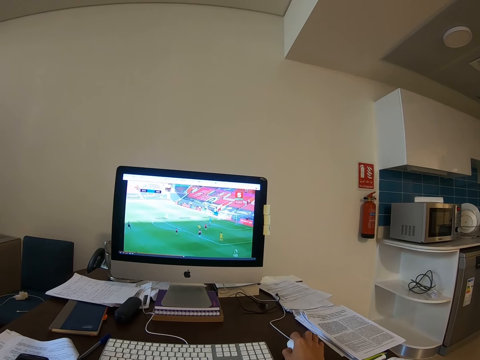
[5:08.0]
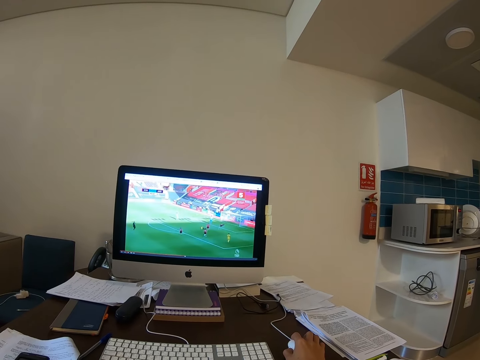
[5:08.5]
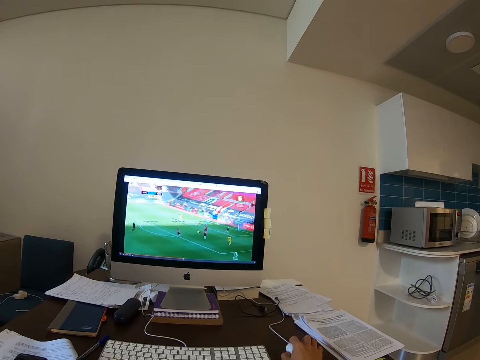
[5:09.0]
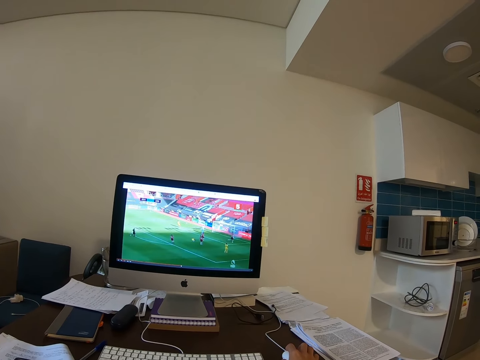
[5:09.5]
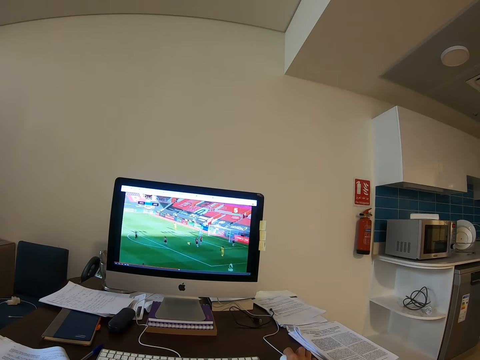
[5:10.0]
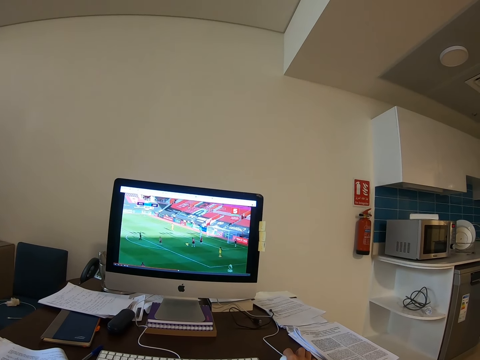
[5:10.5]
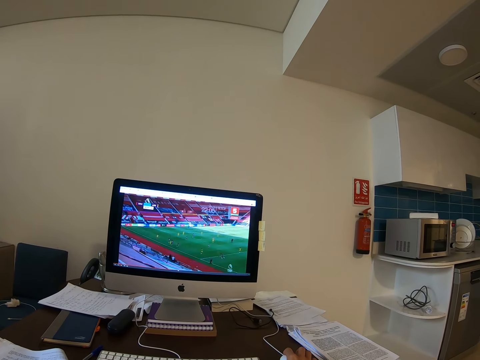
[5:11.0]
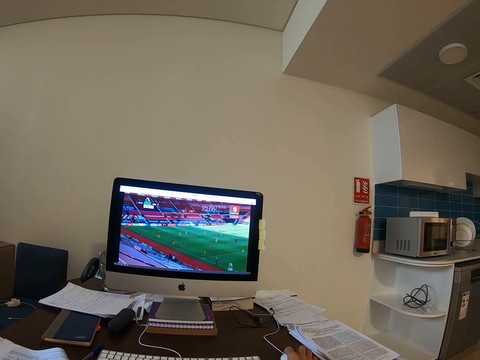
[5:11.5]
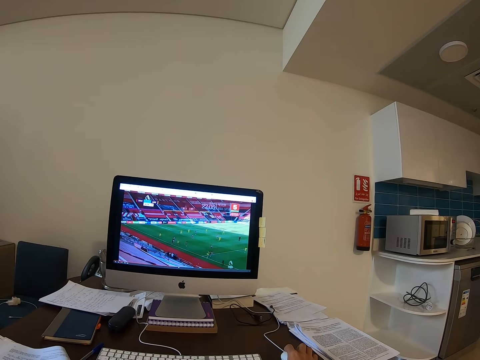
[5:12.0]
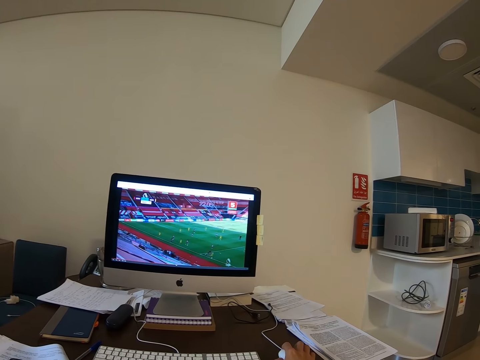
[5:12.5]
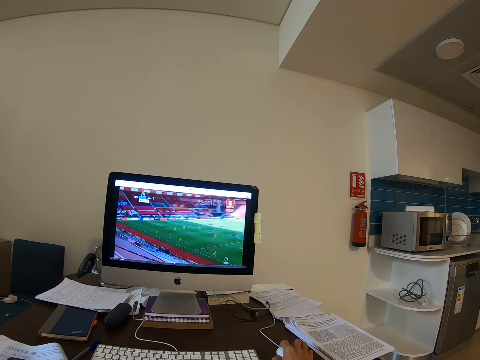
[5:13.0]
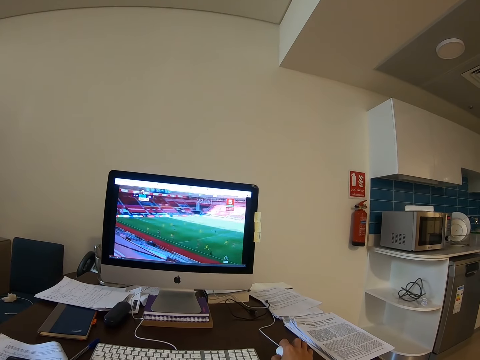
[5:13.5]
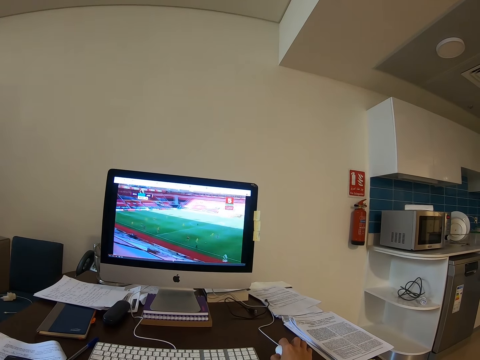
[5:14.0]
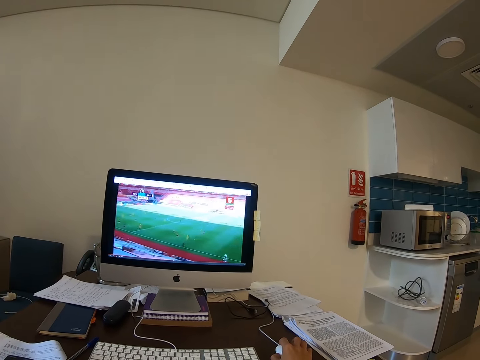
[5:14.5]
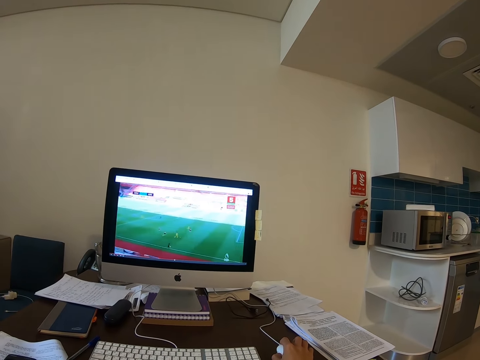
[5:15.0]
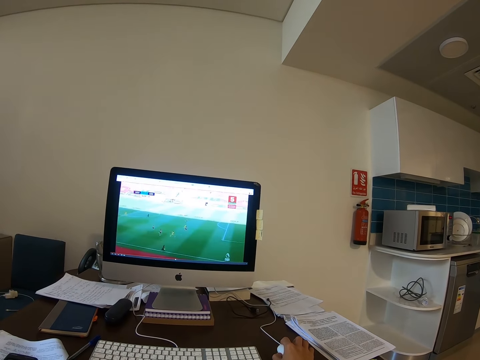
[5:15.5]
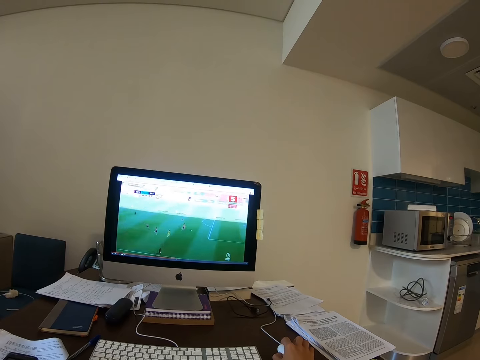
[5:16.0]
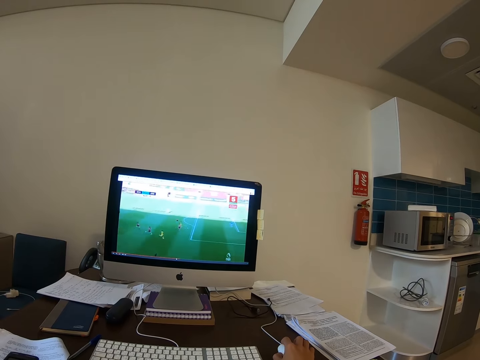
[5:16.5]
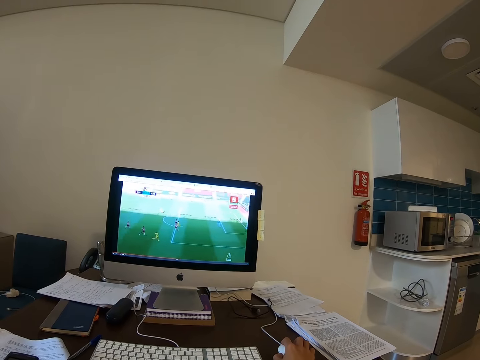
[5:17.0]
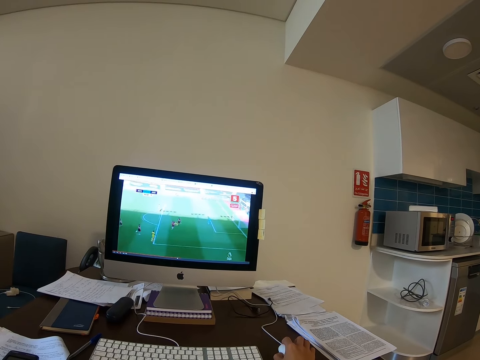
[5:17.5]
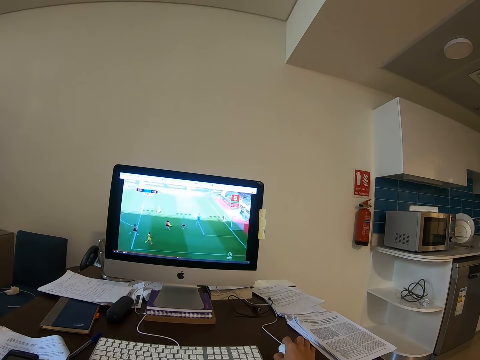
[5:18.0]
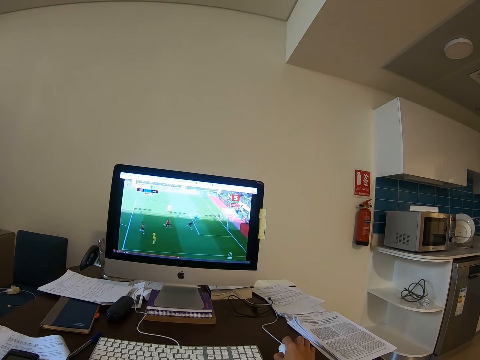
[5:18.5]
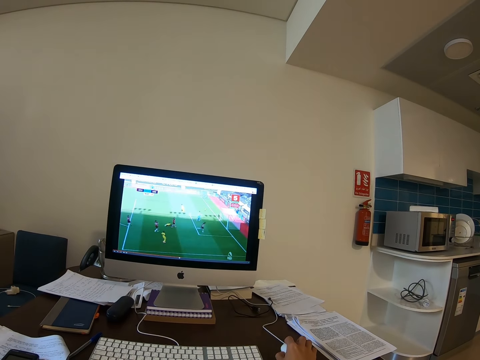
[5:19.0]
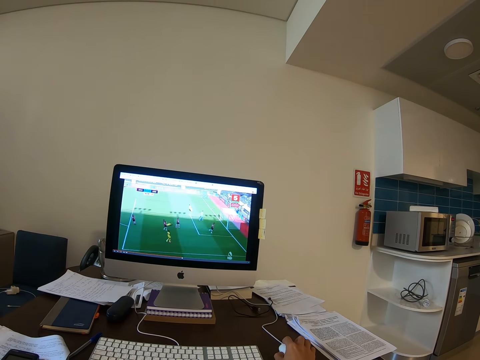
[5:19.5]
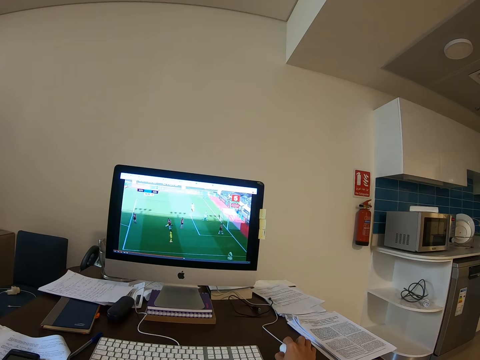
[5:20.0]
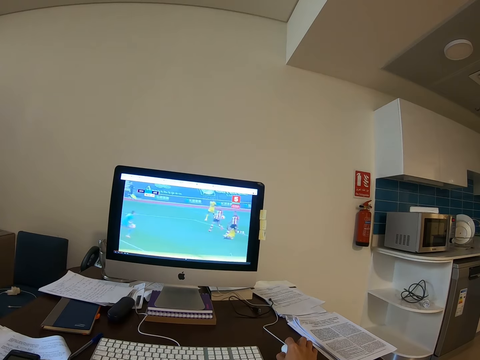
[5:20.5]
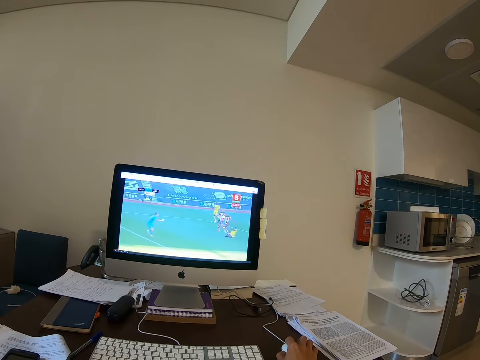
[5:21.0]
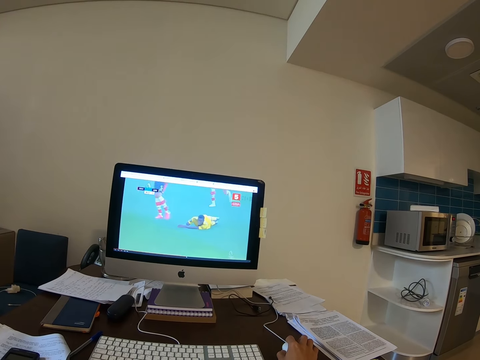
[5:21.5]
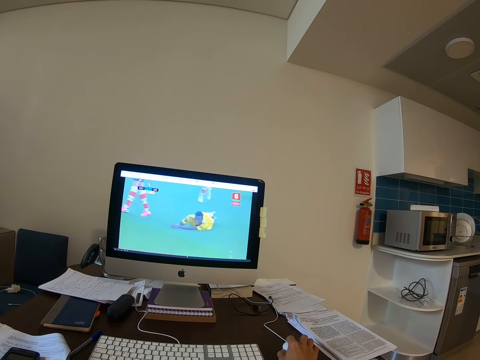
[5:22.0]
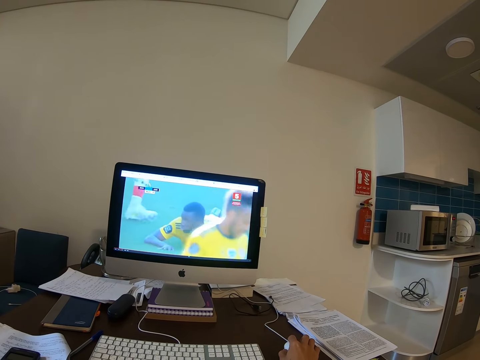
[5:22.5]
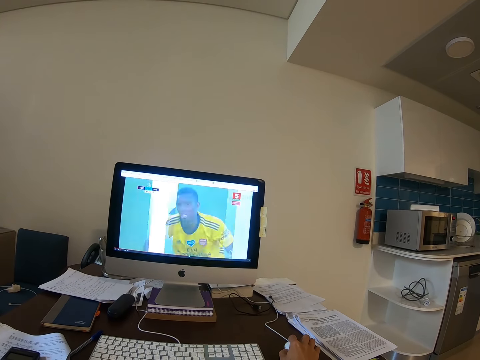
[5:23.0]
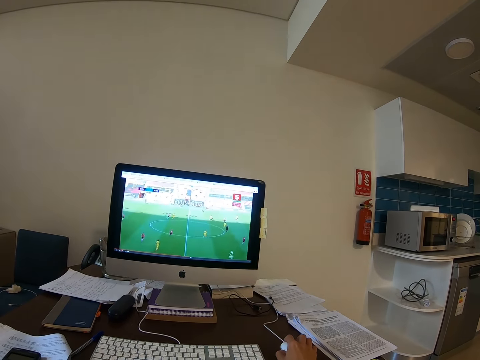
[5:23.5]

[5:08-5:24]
The camera wearer watches a video in the computer. They move the computer mouse.

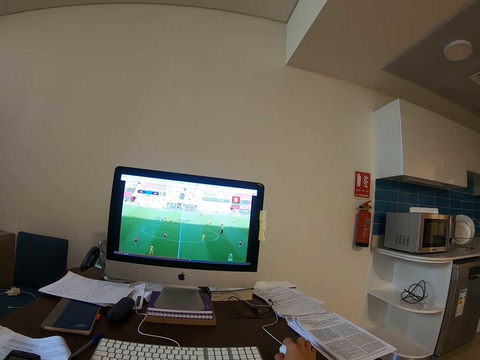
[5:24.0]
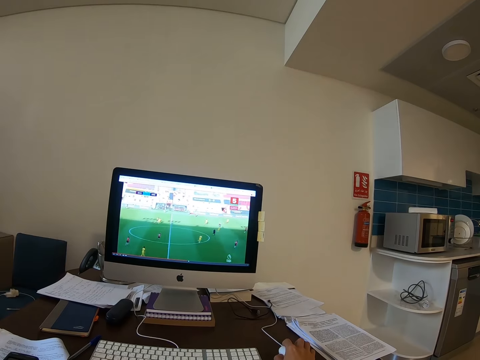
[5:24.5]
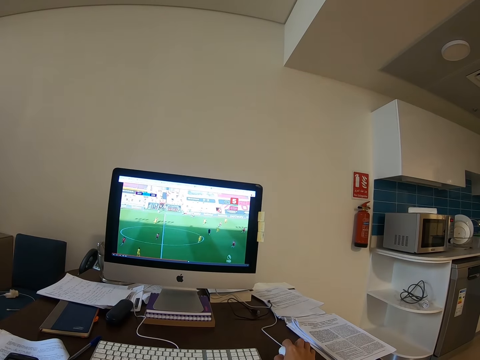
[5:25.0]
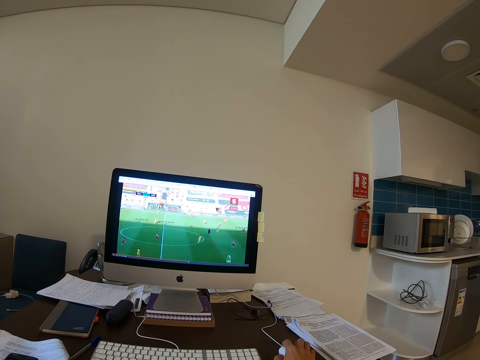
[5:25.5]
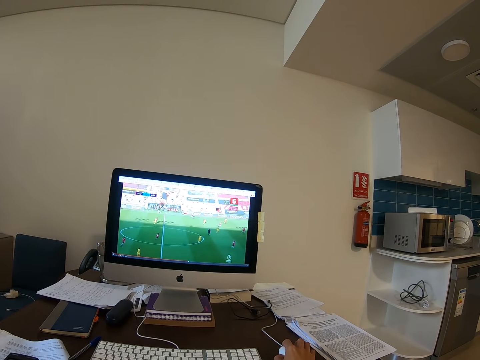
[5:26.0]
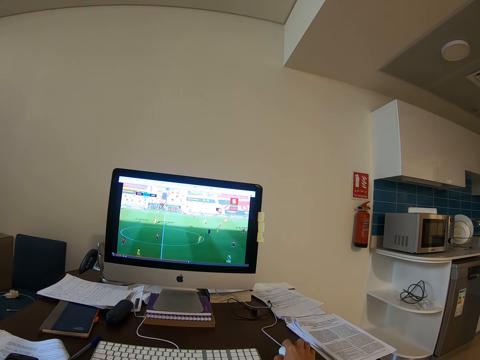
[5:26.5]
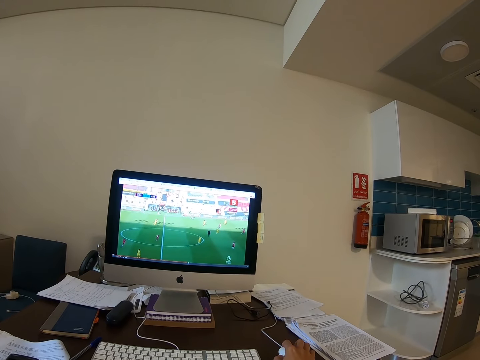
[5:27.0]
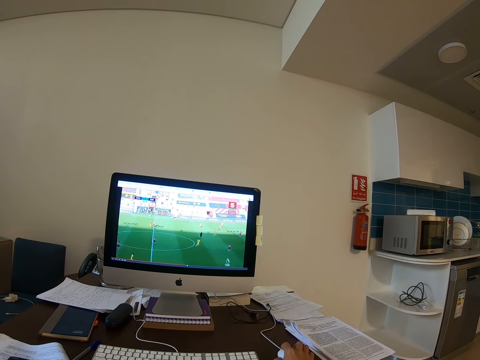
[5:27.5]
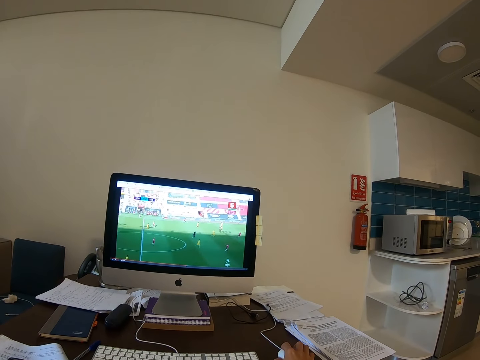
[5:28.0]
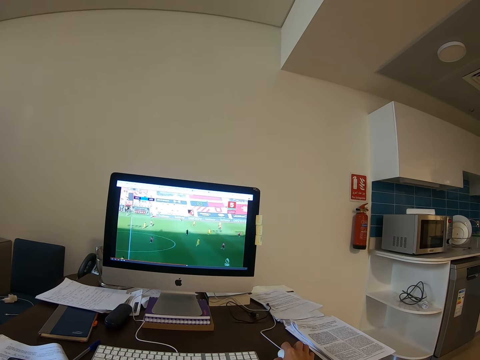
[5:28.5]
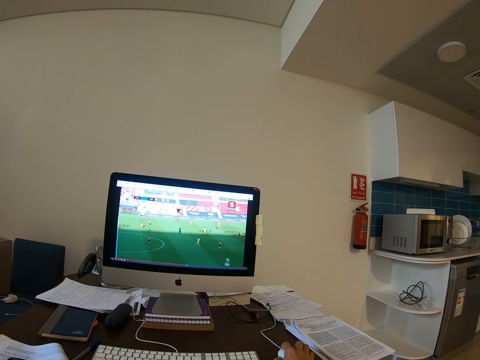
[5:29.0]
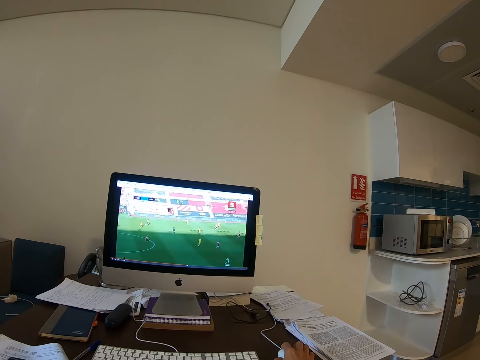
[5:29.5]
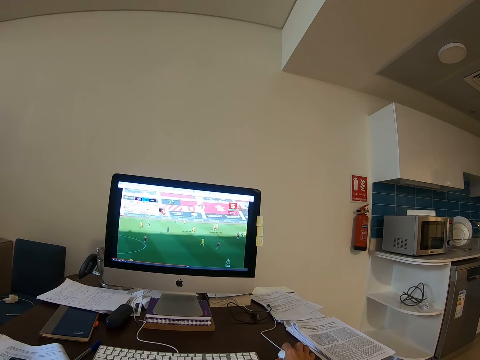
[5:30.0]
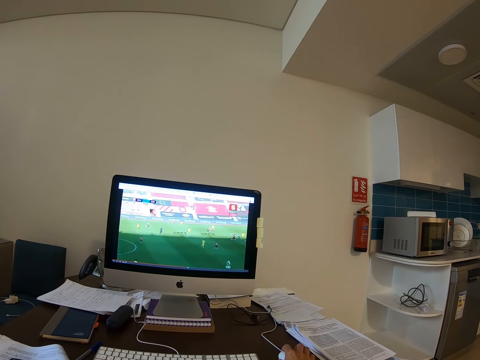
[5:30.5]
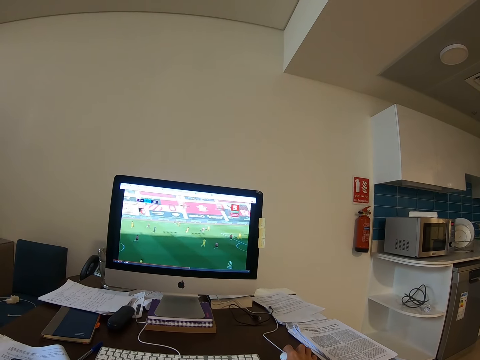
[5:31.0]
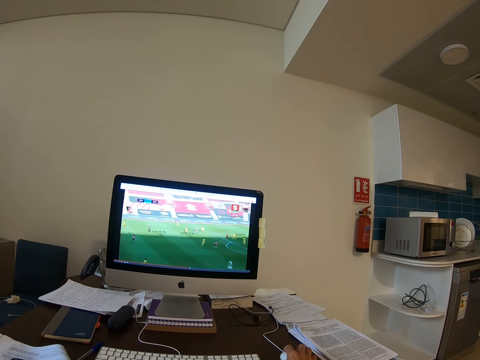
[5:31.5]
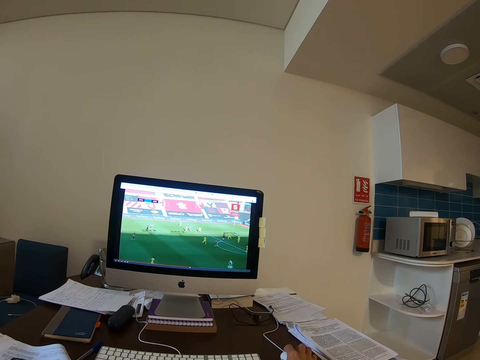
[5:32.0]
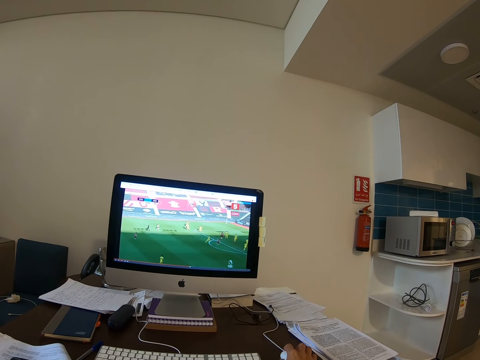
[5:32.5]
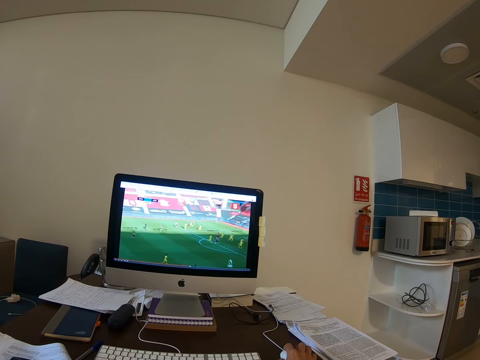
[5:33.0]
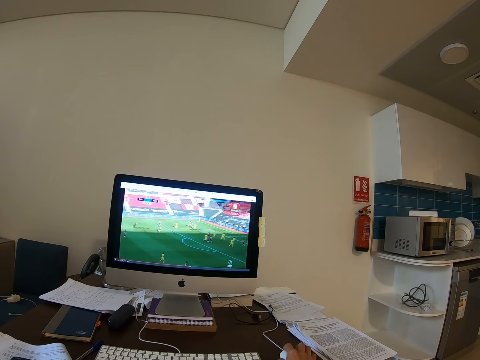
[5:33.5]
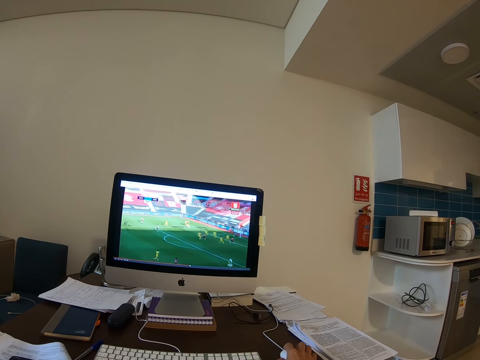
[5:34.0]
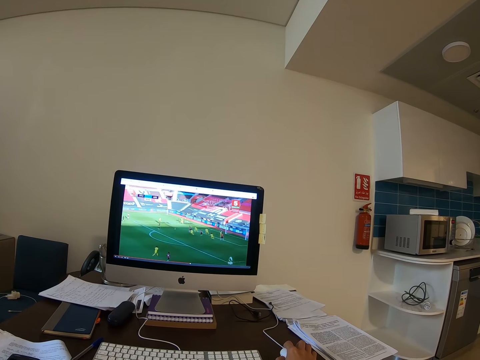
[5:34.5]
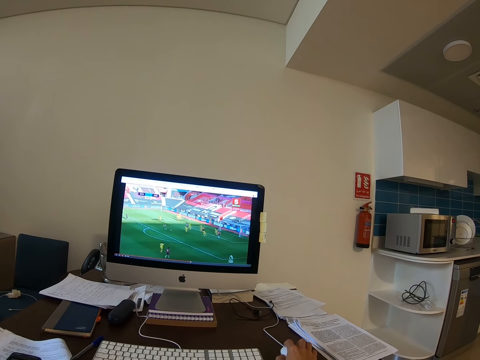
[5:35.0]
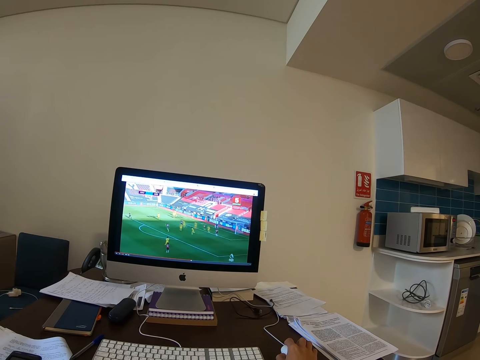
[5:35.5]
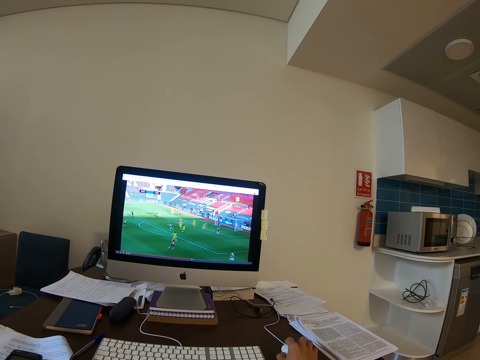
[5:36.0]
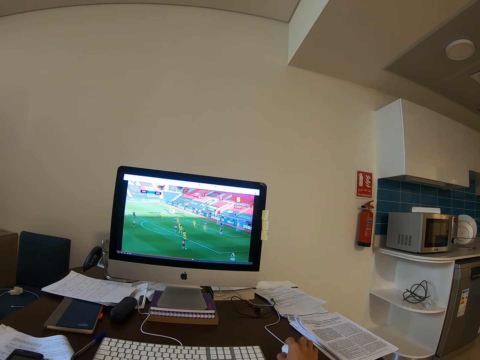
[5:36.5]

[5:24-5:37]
The camera wearer holds the computer mouse on the table.
